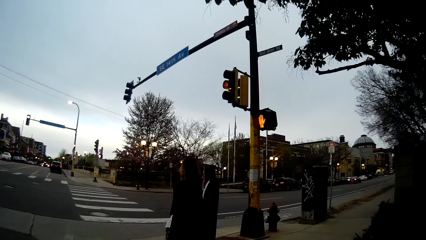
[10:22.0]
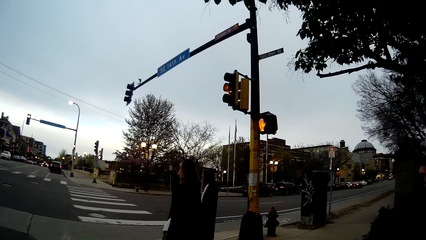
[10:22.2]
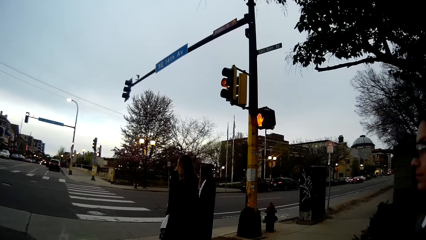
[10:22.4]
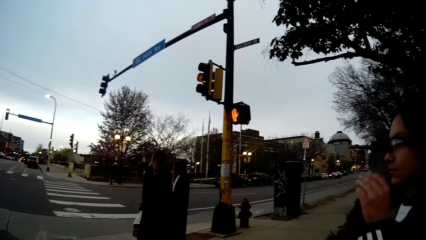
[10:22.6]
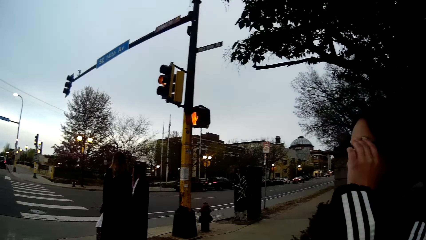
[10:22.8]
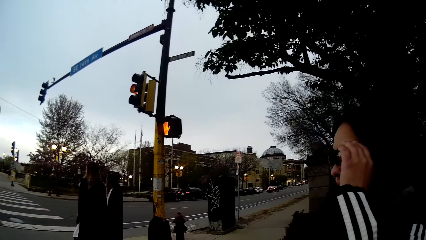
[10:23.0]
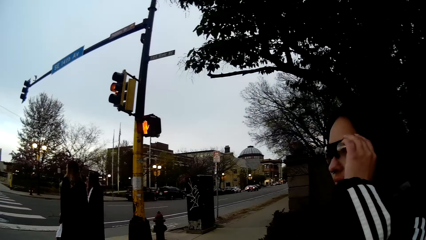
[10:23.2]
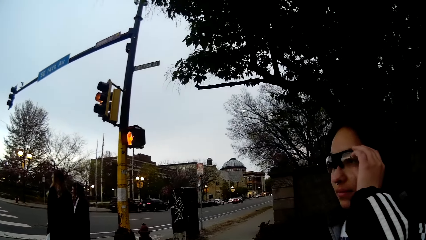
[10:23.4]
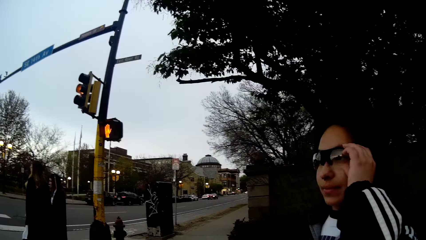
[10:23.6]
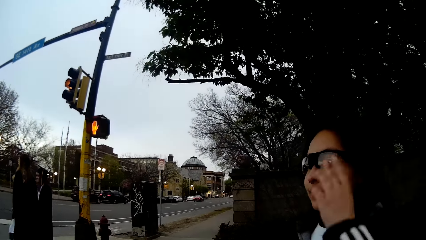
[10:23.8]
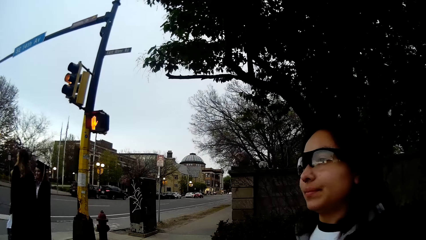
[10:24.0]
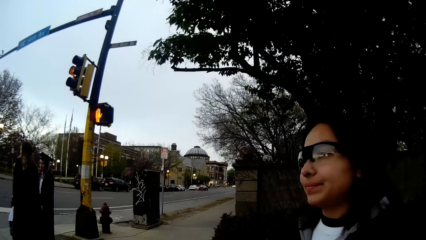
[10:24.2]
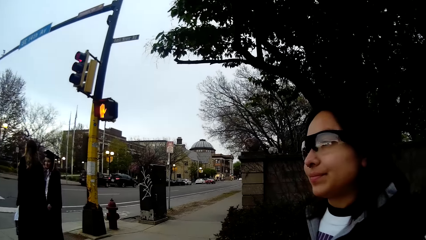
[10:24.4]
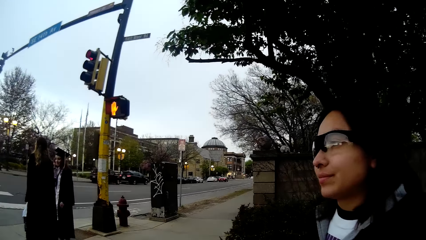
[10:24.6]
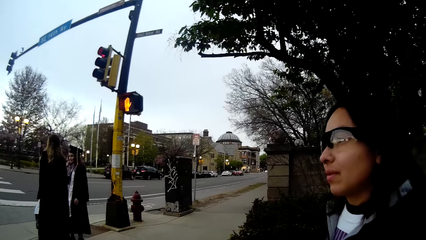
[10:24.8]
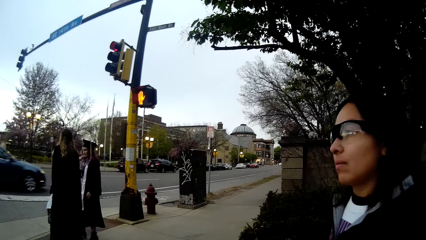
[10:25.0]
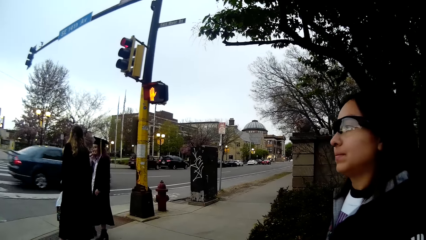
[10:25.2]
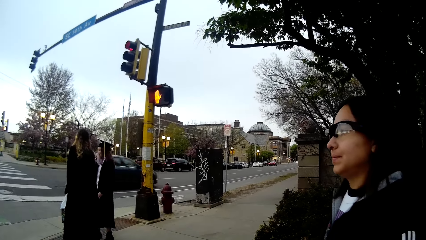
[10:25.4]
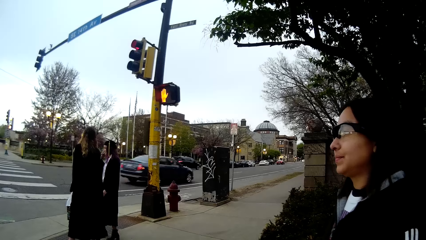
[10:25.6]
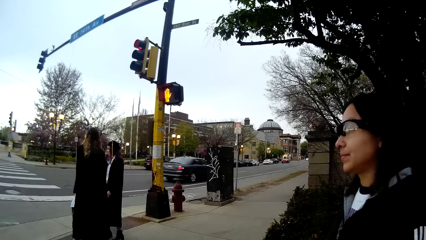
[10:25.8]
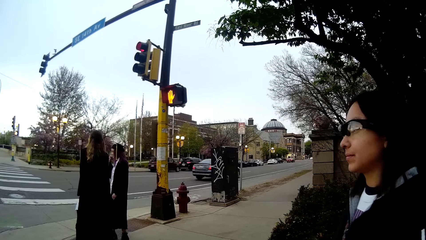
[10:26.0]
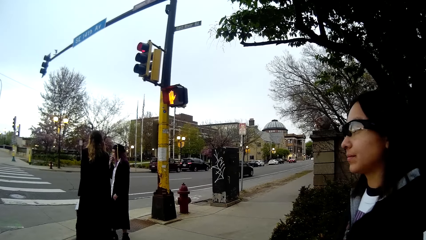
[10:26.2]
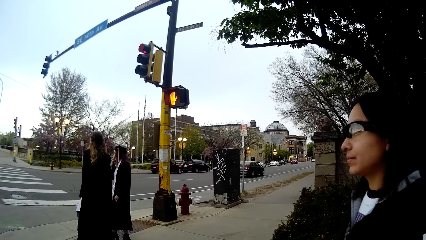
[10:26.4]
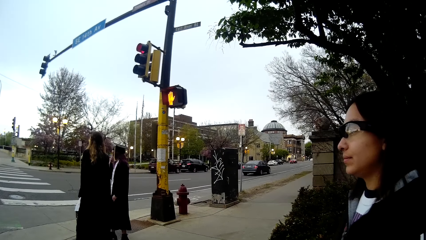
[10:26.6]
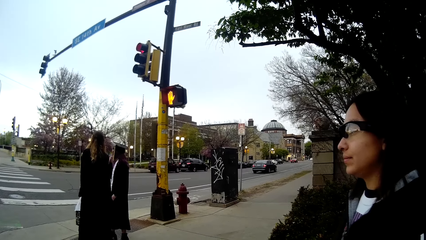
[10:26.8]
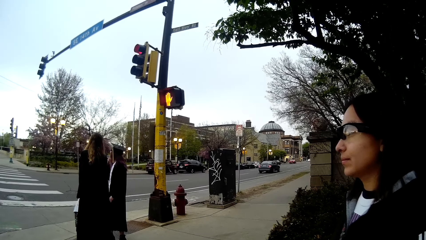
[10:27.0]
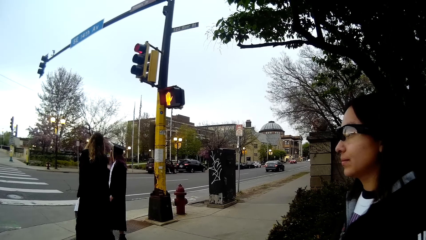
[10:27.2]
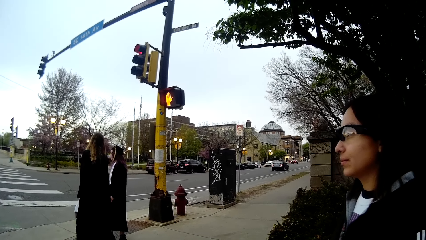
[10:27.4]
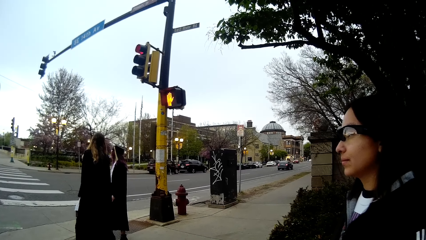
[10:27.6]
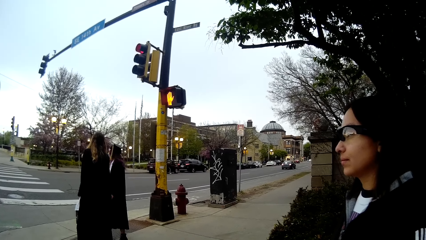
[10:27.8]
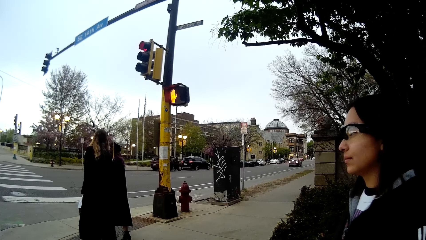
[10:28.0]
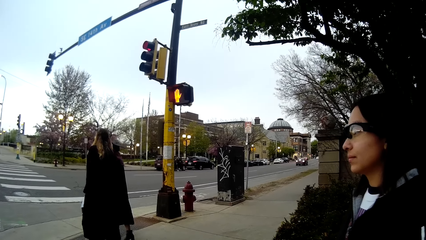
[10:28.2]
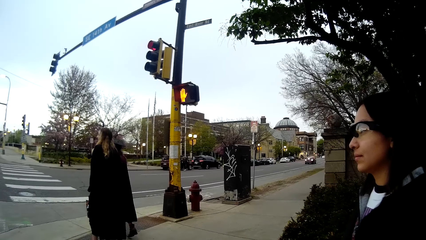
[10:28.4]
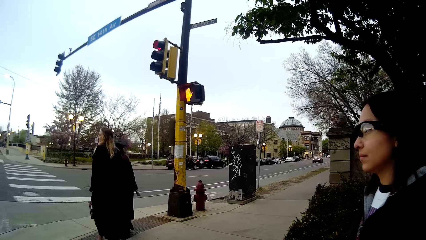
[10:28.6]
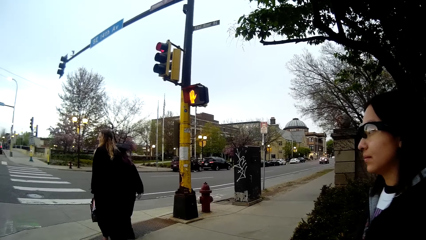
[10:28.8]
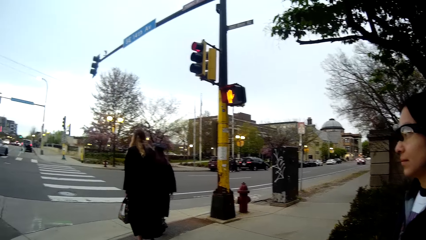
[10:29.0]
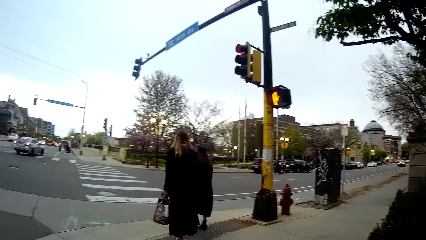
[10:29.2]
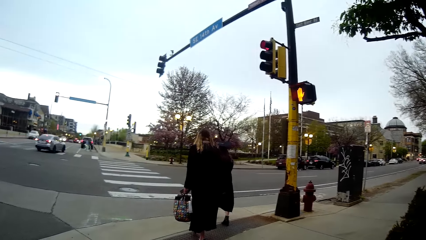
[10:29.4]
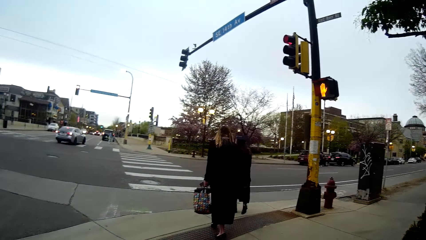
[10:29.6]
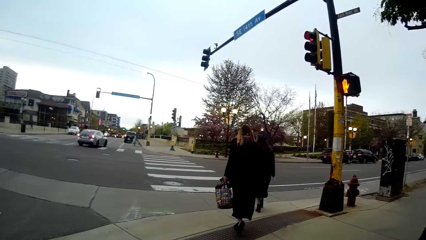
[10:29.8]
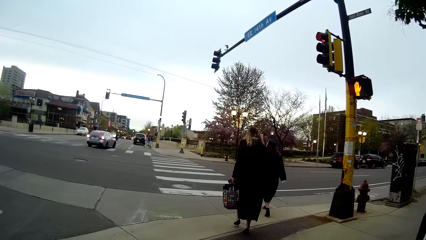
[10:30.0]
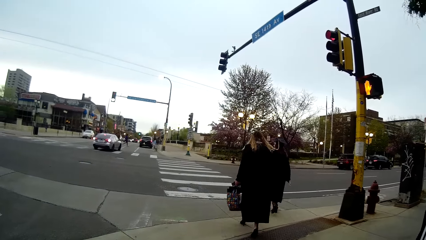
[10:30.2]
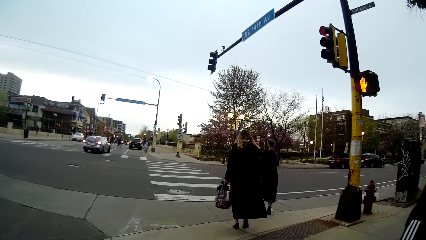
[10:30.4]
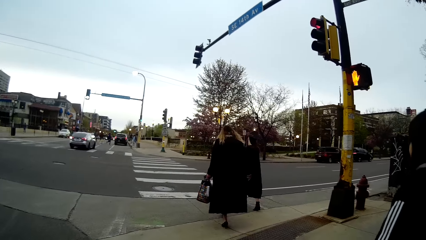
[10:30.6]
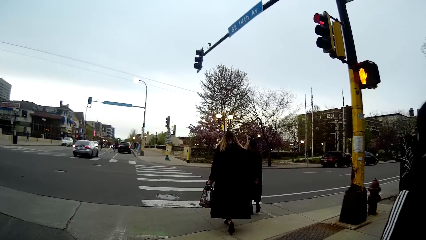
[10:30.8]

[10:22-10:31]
The camera wearer looks towards the woman. The woman adjusts the eye glasses on her face with her left hand. She stands beside the road. Another woman crosses the road through the zebra crossing on the road with a bag in her left hand. Another woman crosses the road through the zebra crossing on the road. The camera wearer looks forward. They cross the road.

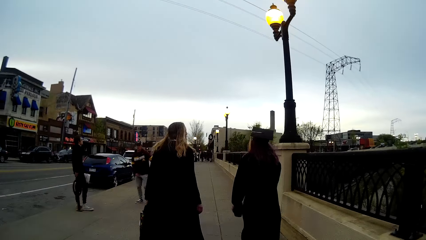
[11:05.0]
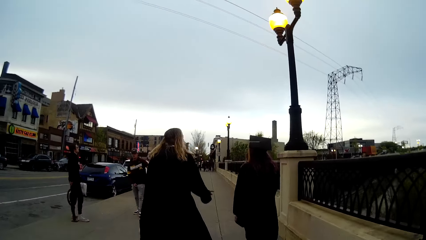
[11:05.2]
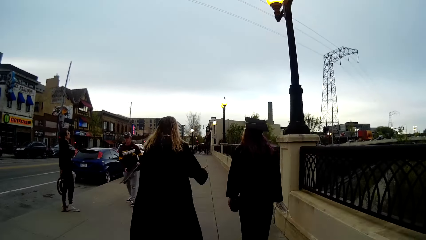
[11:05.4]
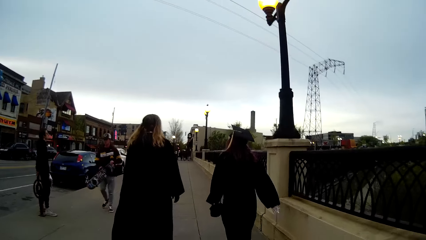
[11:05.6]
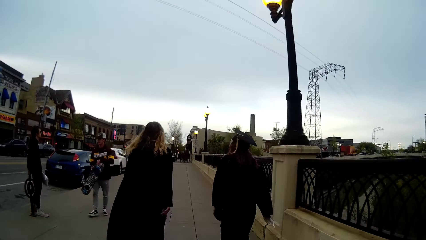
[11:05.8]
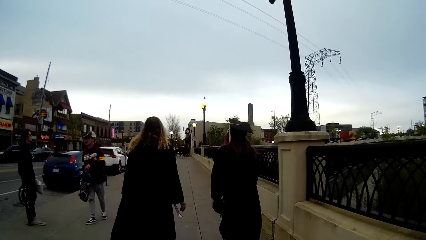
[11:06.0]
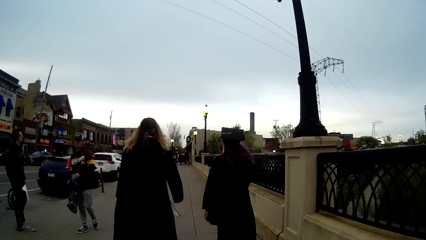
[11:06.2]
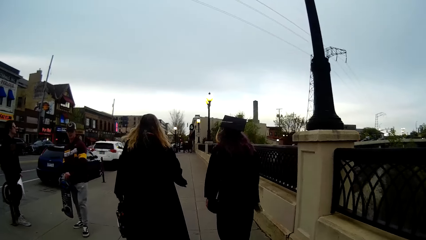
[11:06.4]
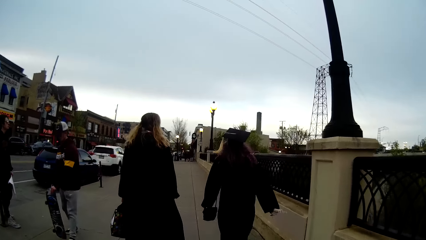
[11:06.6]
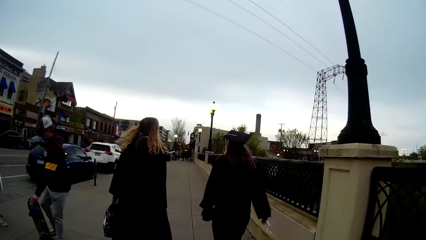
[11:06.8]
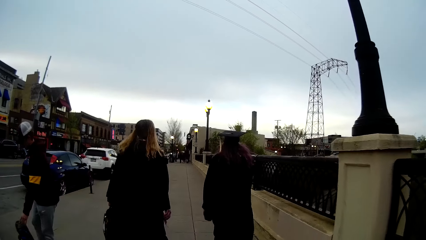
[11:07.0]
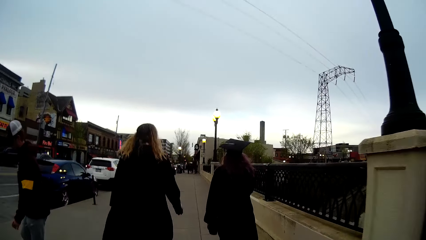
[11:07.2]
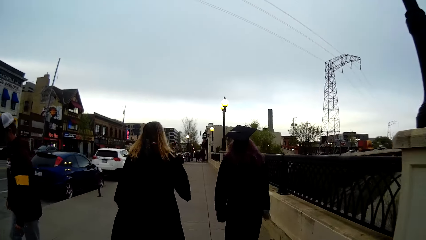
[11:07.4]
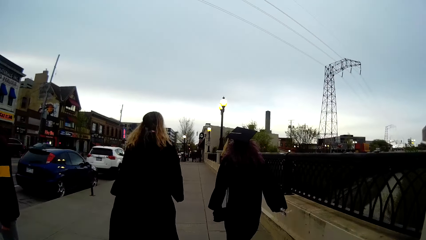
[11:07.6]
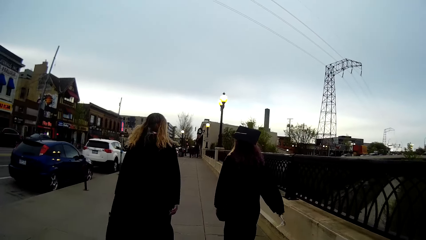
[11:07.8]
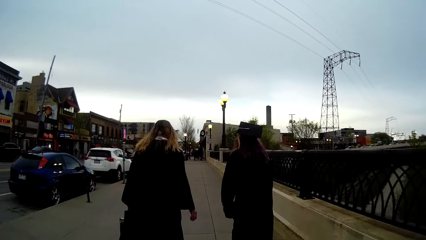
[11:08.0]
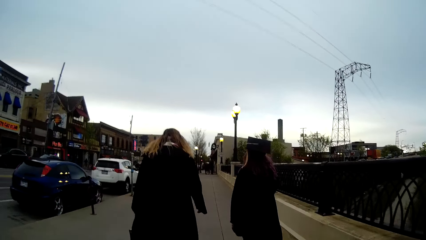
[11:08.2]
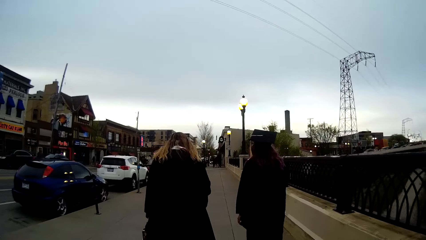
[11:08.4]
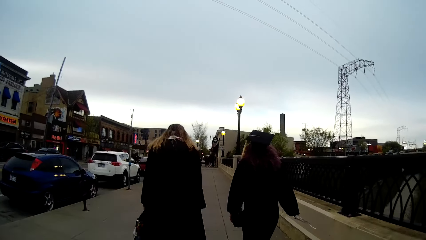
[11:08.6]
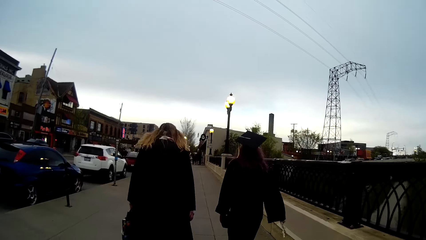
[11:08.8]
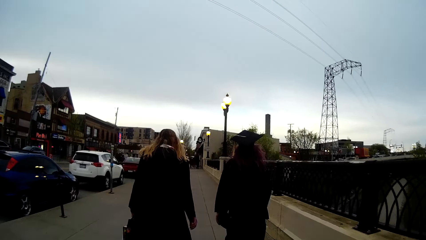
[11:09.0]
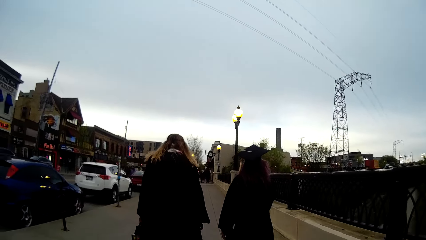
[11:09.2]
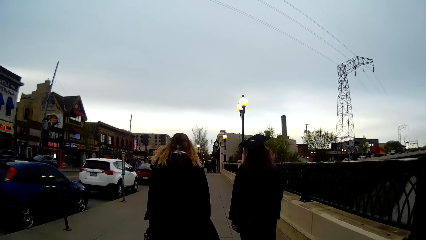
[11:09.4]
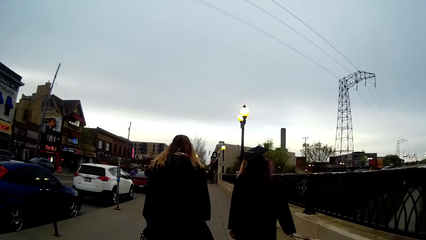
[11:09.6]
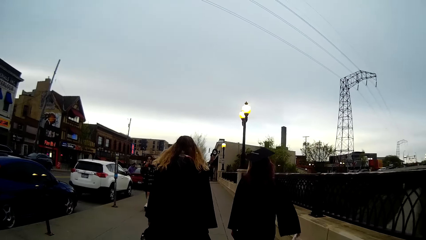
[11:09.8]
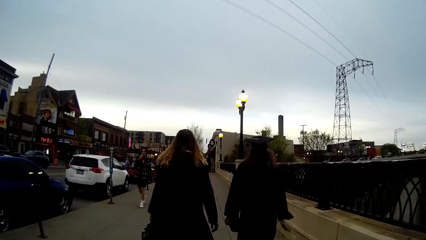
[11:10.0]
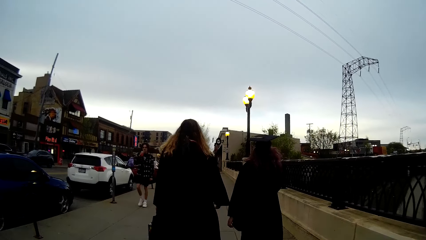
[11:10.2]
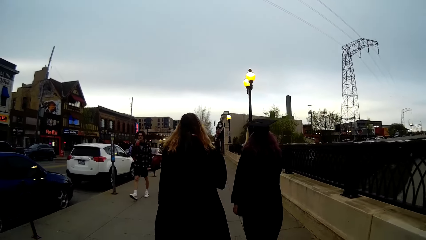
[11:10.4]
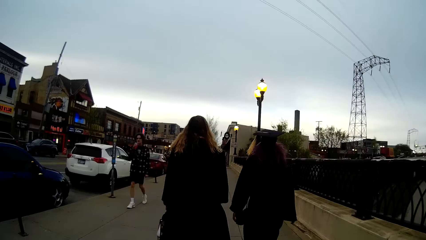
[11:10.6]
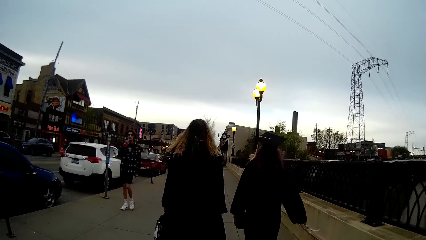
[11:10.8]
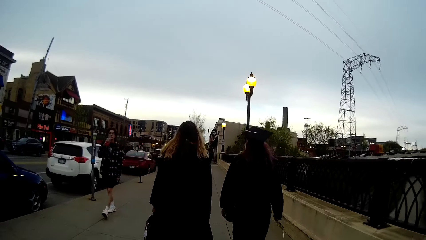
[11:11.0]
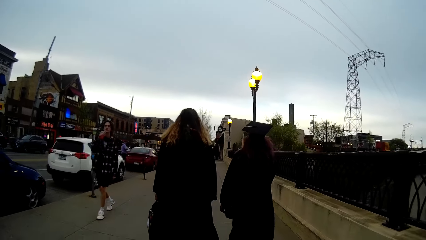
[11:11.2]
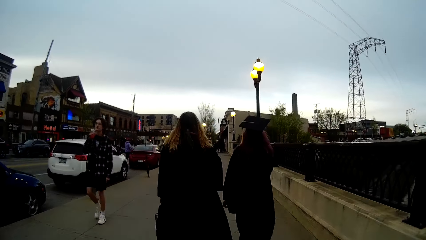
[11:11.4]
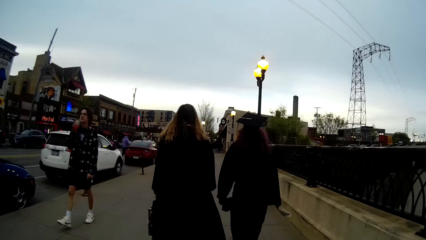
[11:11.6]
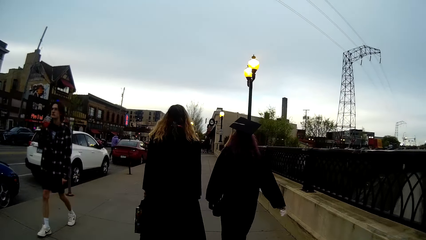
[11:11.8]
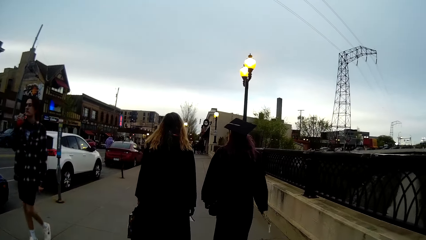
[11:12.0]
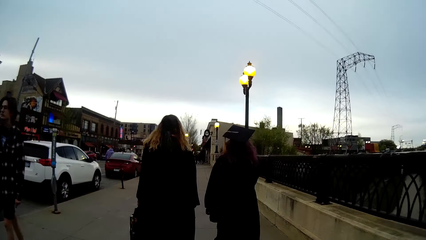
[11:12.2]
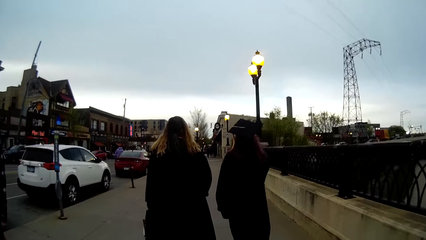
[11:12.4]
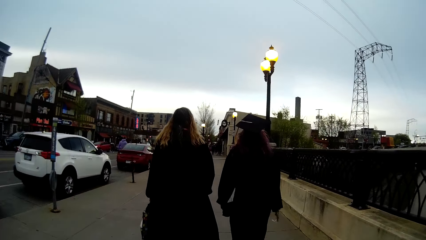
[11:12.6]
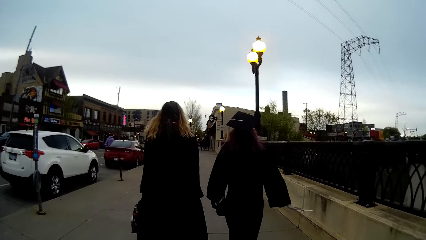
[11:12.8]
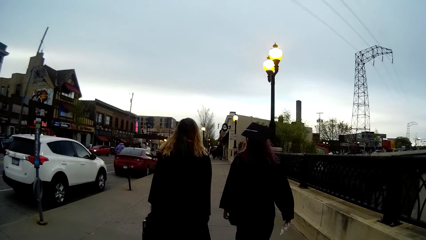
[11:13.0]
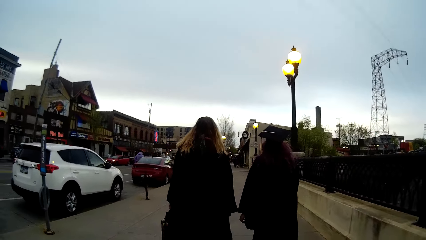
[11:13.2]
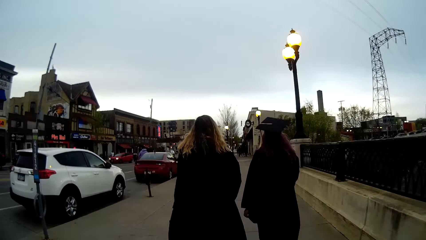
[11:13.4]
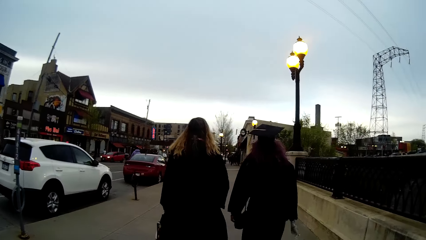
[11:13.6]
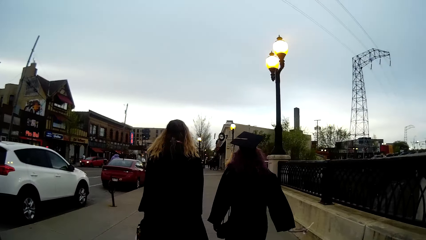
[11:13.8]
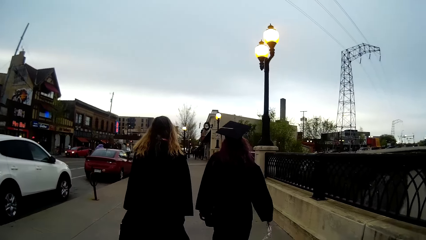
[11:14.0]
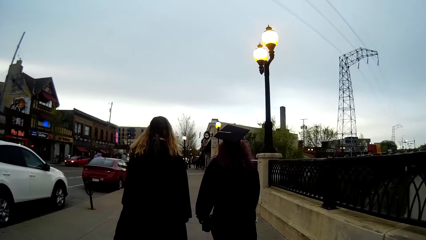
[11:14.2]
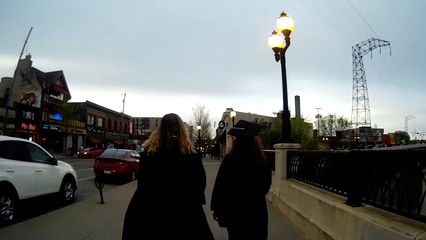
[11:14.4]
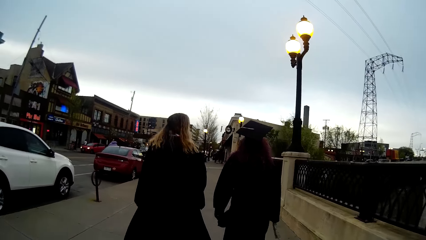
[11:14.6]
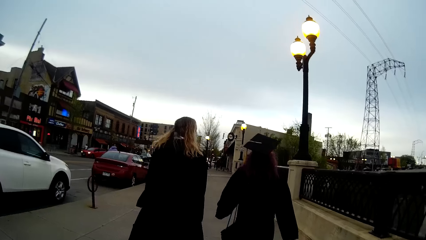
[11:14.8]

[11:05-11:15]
The camera wearer walks past a man by the road side. They walk past another man by the road side. The first man drops a skateboard on the floor with his left hand. The camera wearer walks past another man by the road side.
